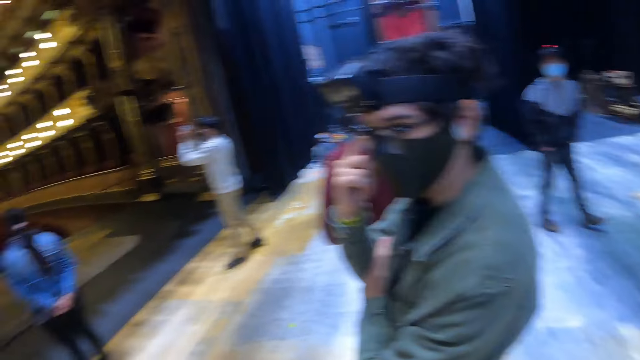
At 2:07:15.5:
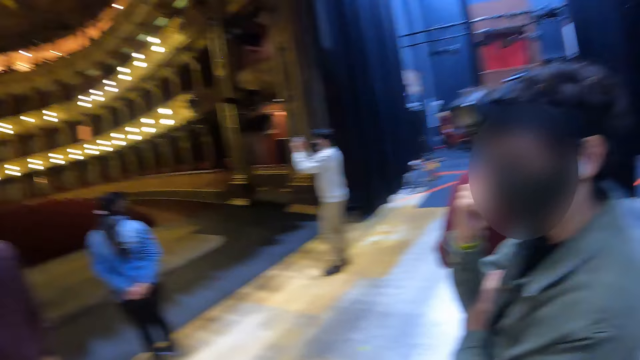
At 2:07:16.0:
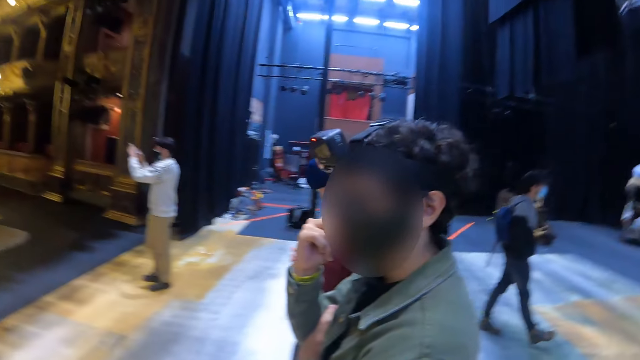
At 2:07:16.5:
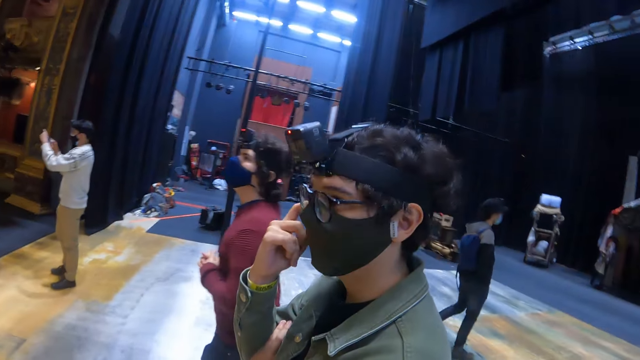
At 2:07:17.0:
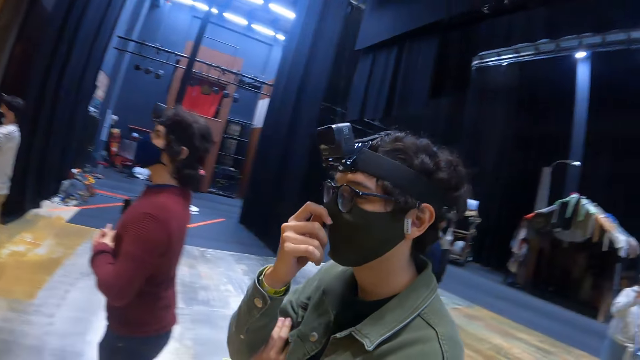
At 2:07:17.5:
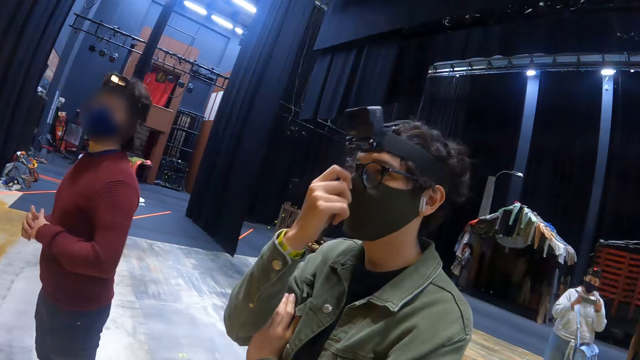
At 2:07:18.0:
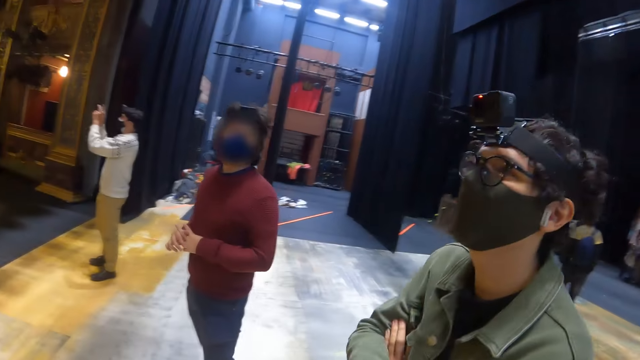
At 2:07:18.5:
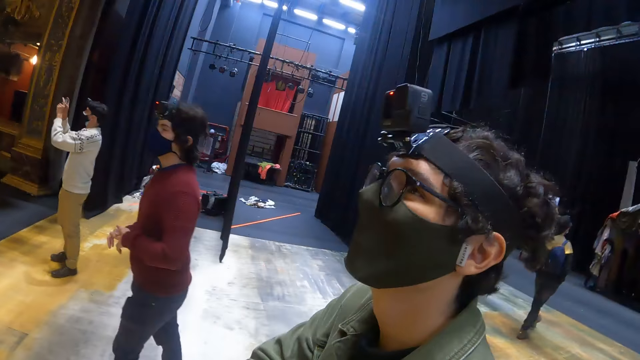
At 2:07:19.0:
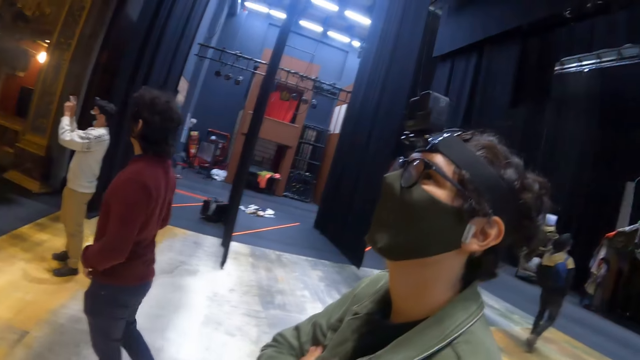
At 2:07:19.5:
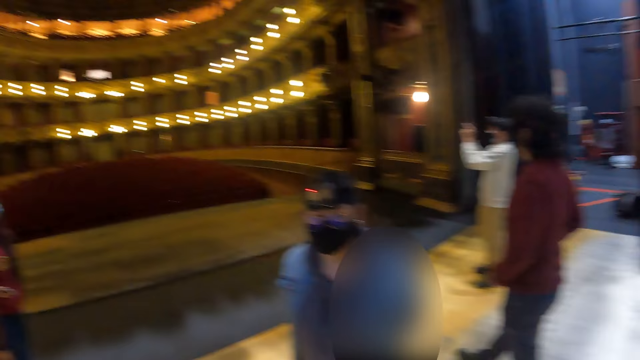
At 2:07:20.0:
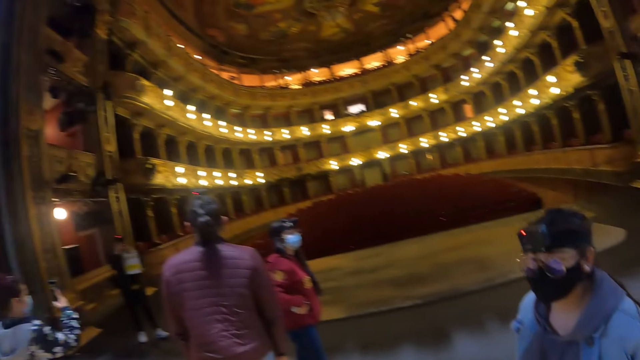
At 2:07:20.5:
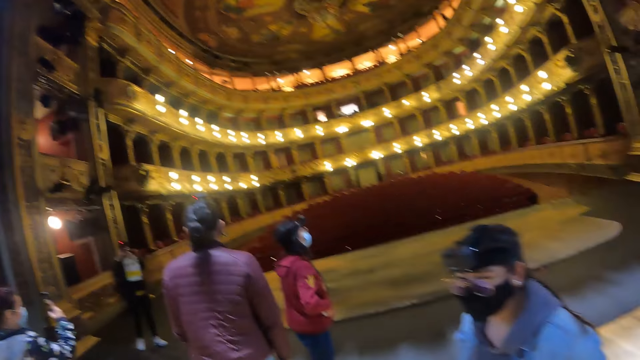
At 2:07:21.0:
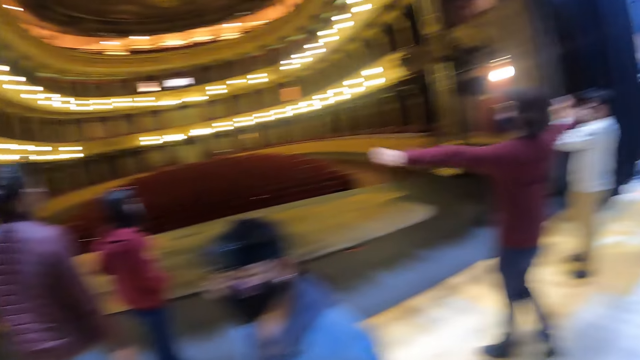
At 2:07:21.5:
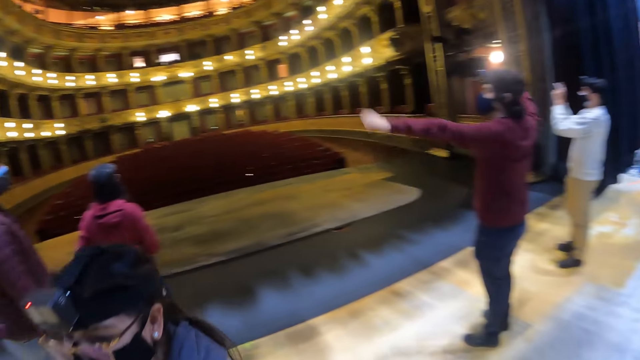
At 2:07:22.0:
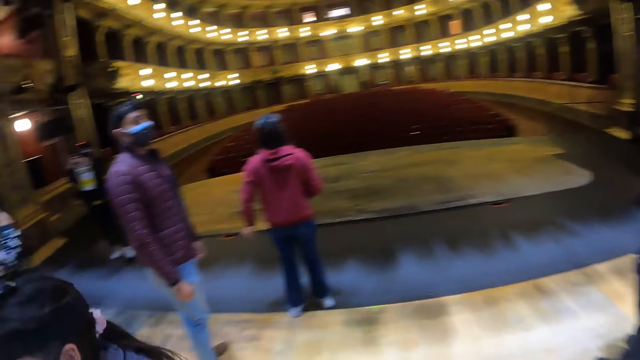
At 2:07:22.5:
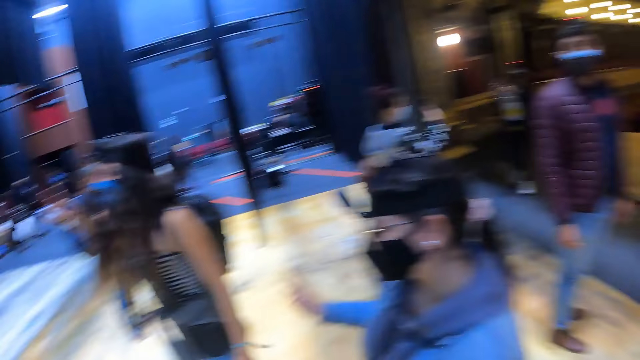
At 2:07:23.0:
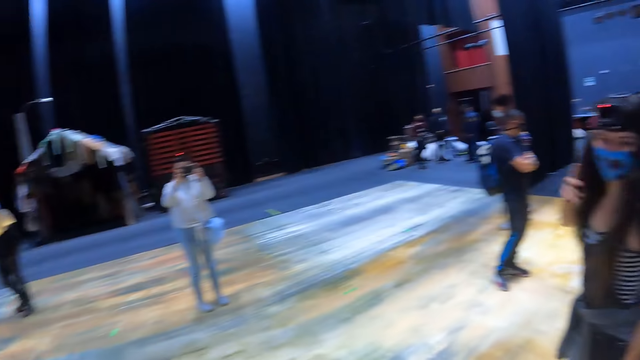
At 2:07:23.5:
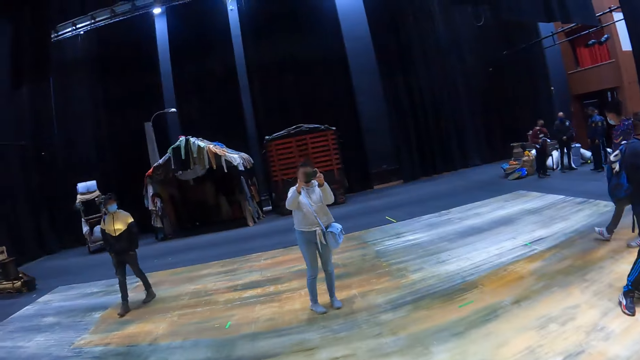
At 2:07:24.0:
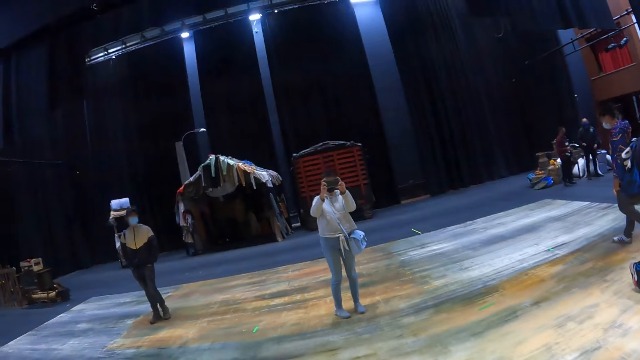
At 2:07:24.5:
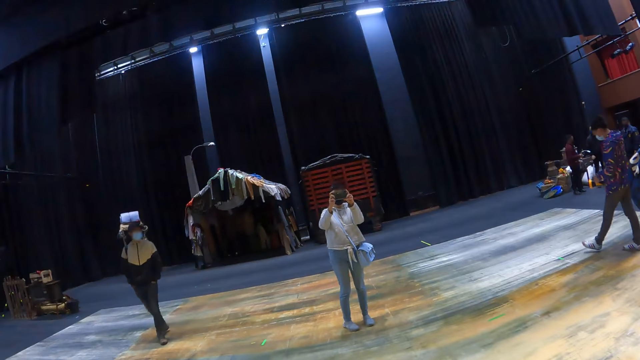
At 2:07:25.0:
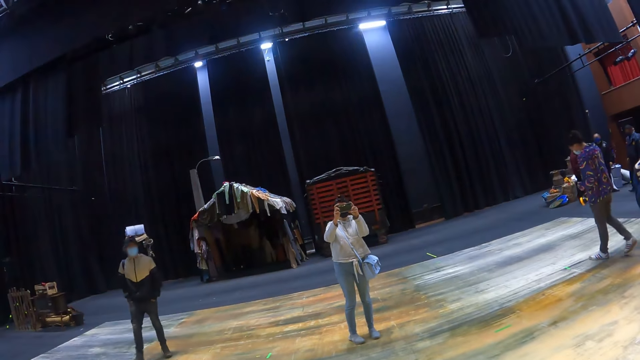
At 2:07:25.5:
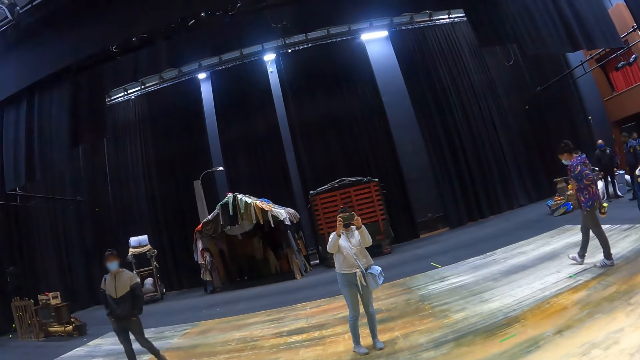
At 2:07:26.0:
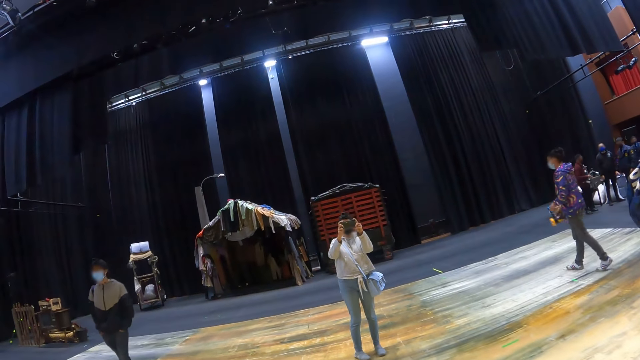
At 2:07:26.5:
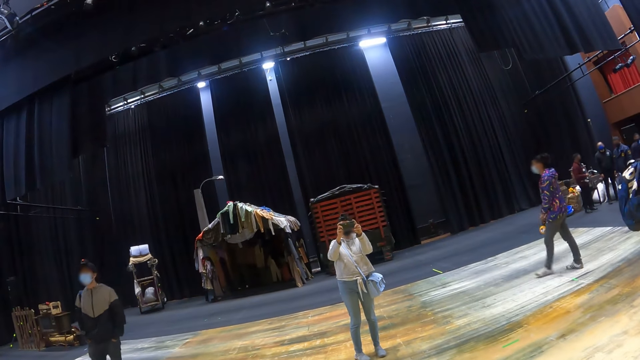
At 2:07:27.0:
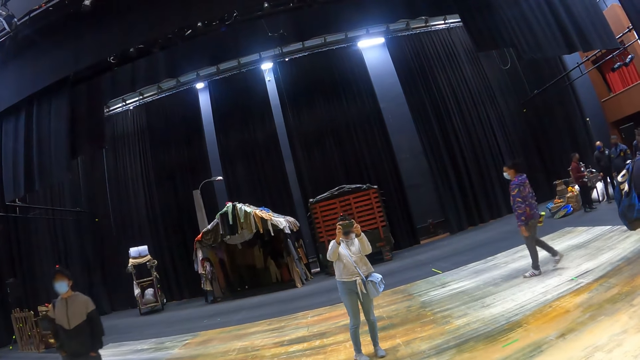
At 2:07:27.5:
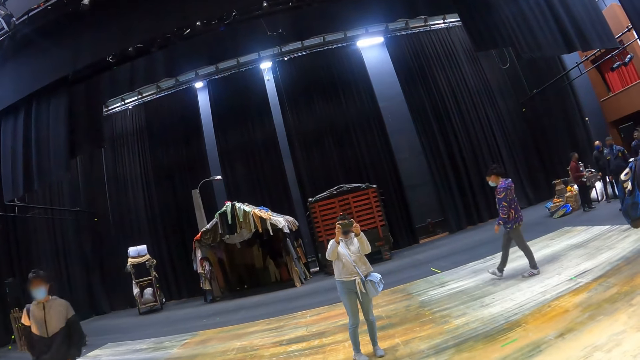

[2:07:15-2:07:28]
A person takes pictures of the camera wearer. The camera wearer stares at the person.

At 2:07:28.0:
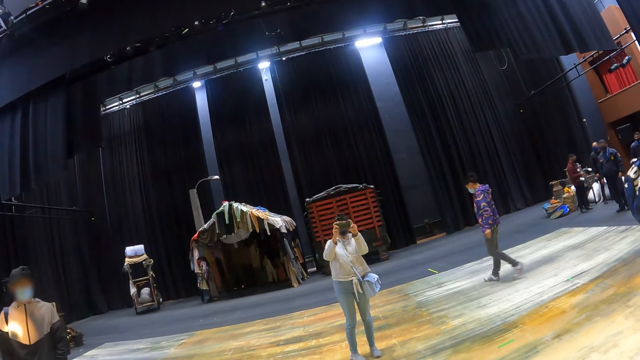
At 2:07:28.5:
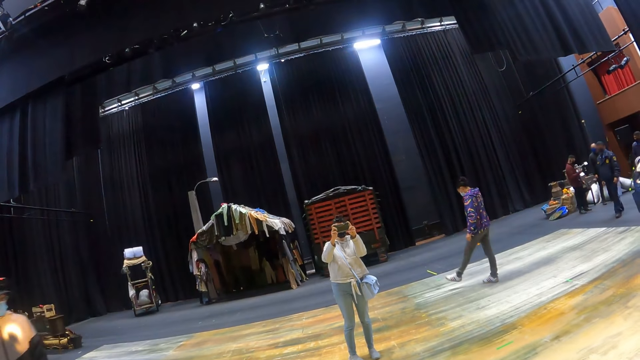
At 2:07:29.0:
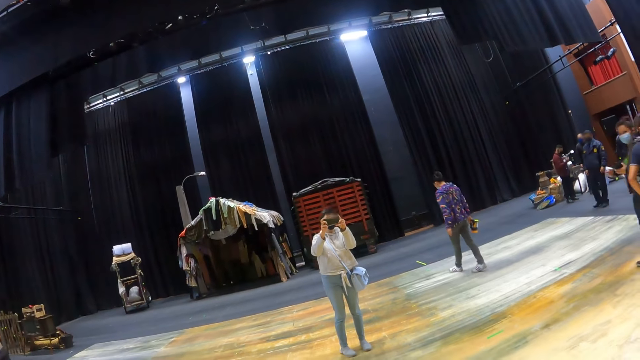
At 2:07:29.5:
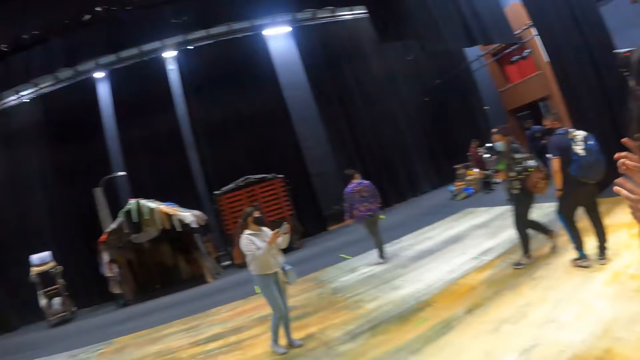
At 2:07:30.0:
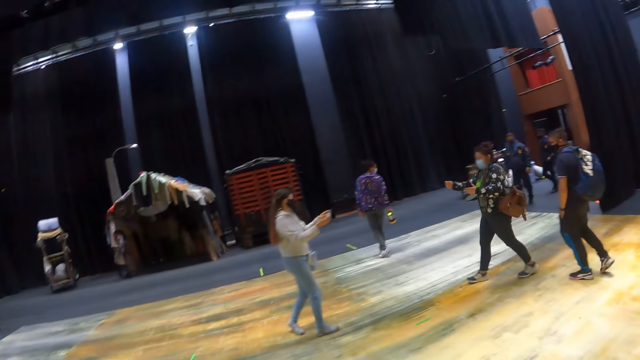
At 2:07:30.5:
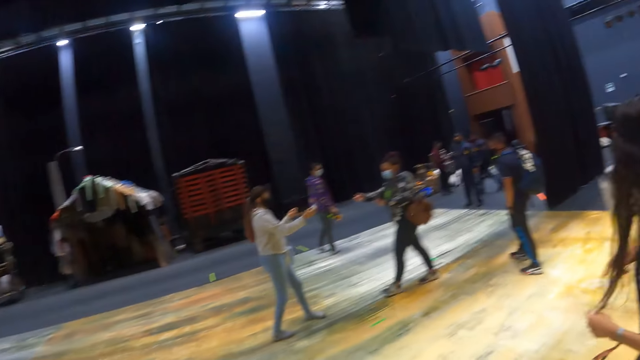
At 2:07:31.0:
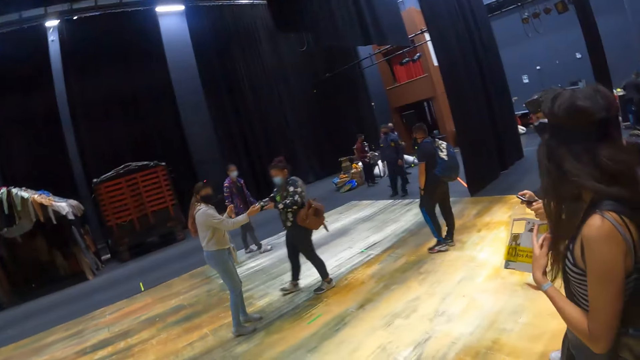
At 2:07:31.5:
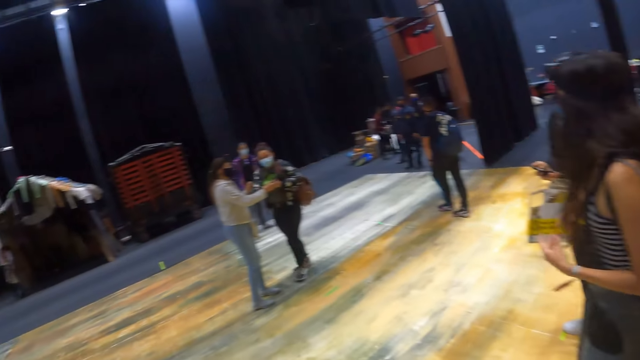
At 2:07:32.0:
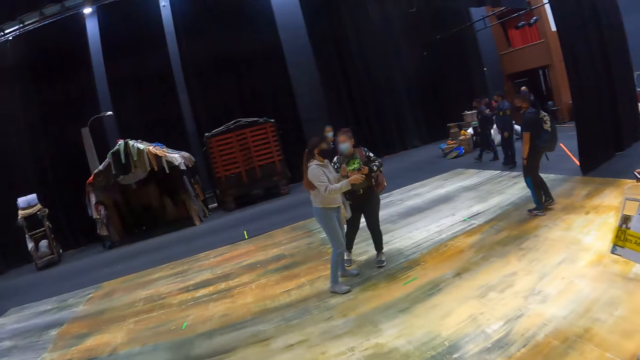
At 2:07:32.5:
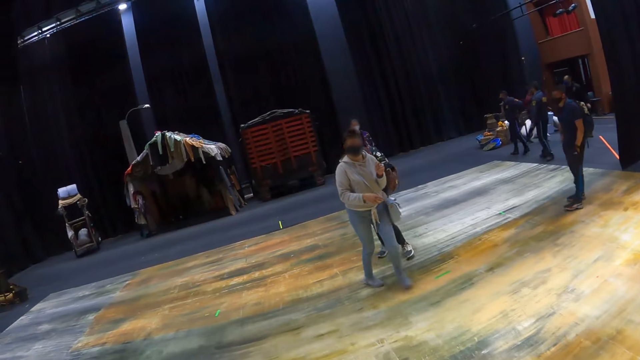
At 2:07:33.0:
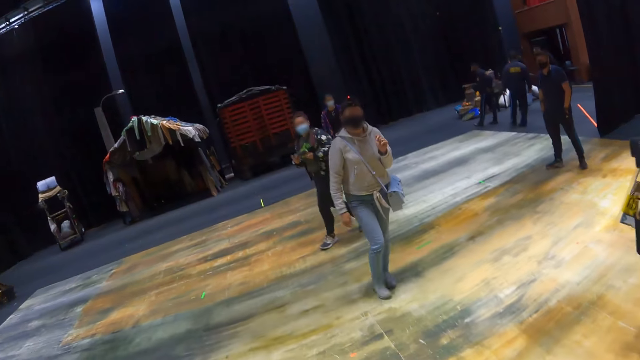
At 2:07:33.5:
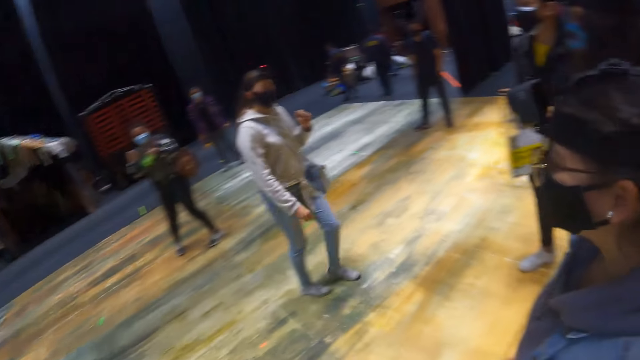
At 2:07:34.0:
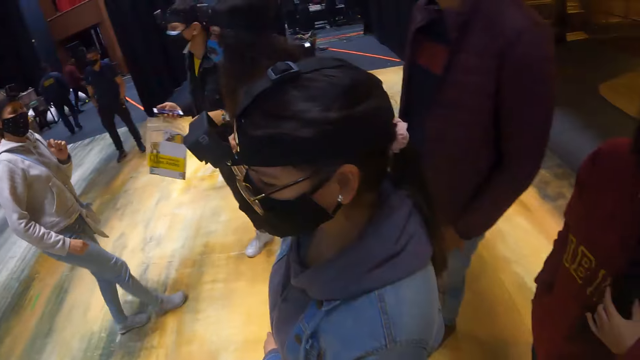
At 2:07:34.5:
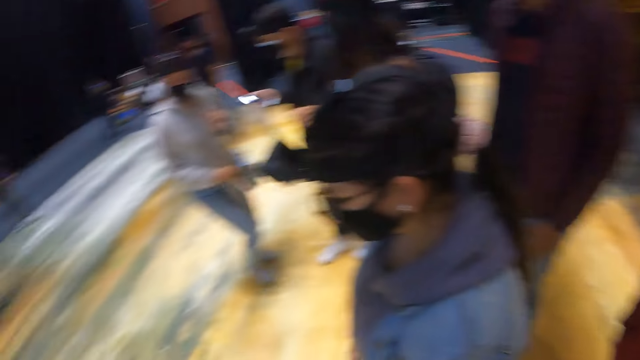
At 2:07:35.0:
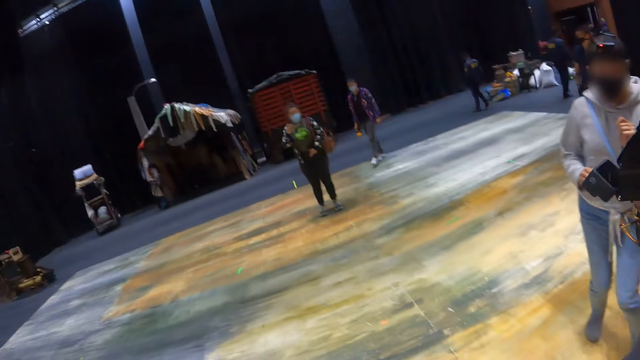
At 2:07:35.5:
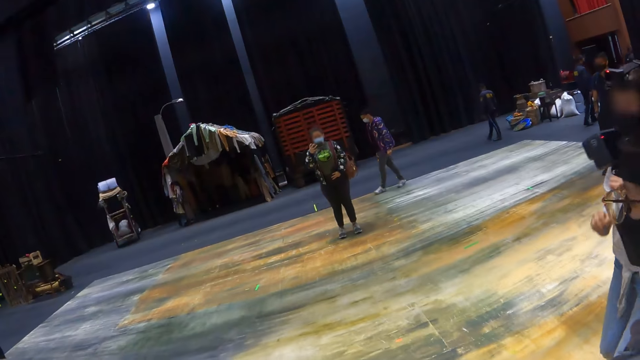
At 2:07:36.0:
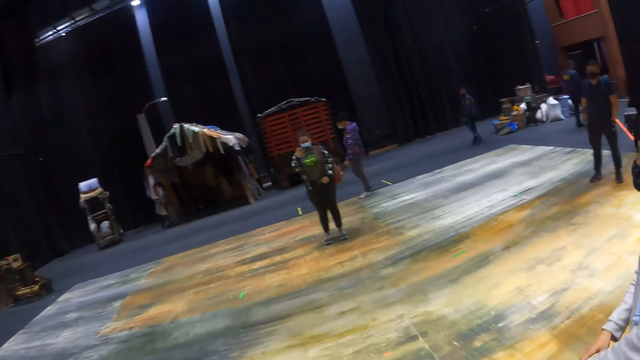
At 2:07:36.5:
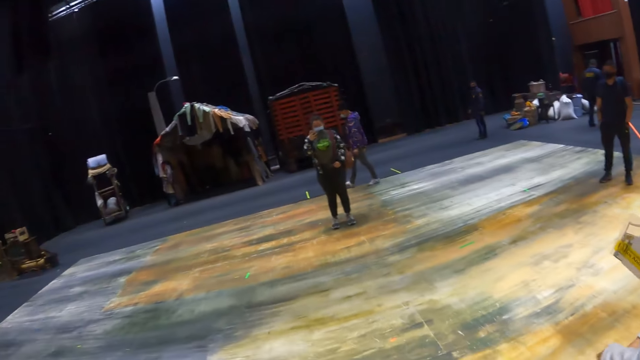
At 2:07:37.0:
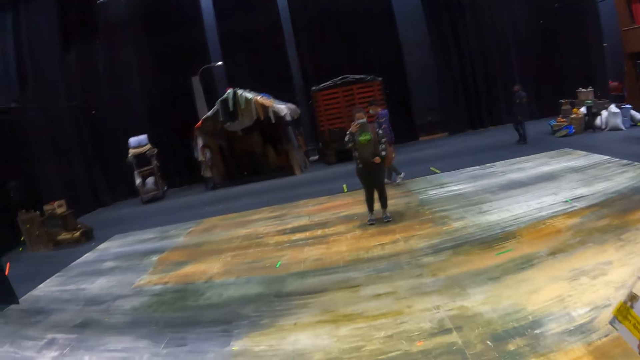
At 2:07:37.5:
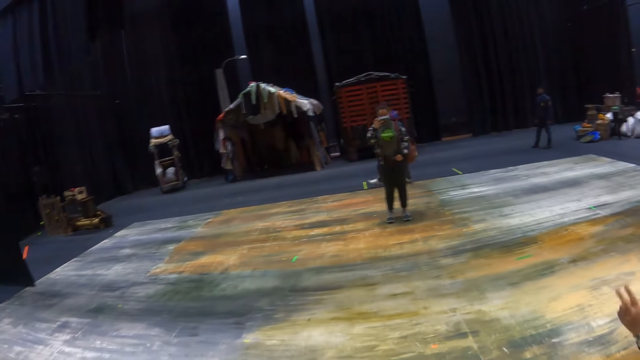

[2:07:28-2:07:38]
The camera wearer stares at the person. The person gives another person the mobile phone. The first person walks around the hall. The other person holds the mobile phone. The camera wearer looks around the hall. The other person takes pictures of the camera wearer. The camera wearer stares at the other person.
